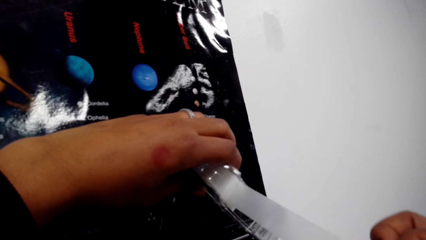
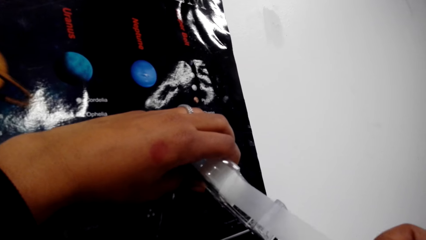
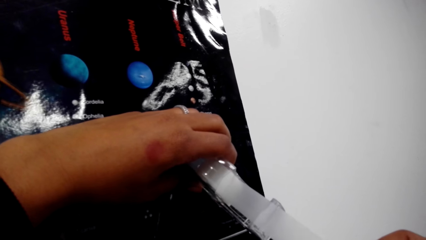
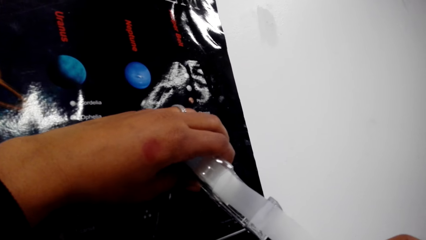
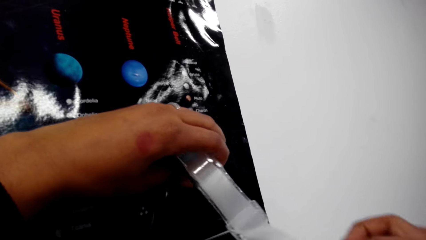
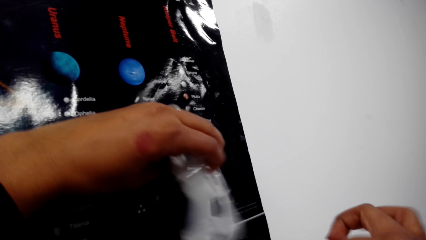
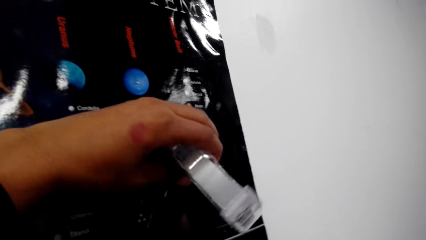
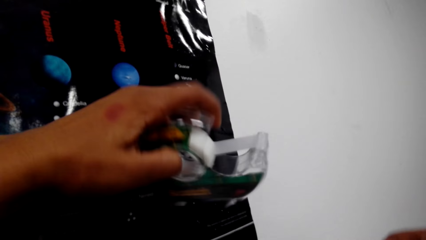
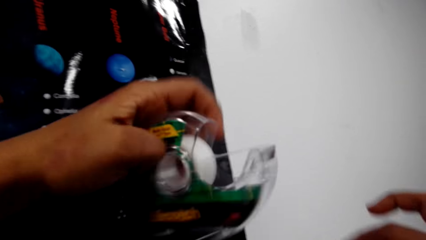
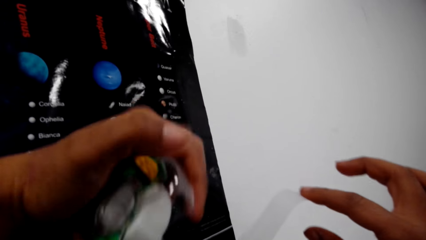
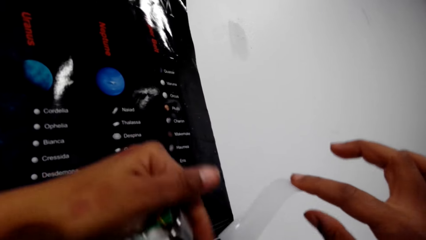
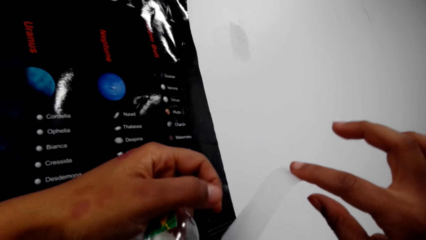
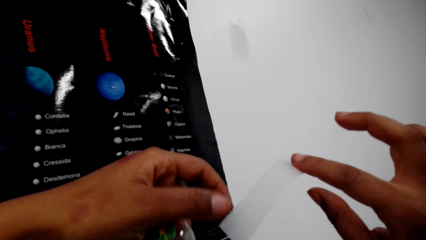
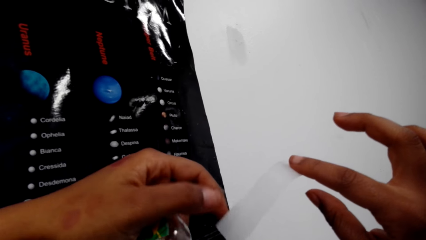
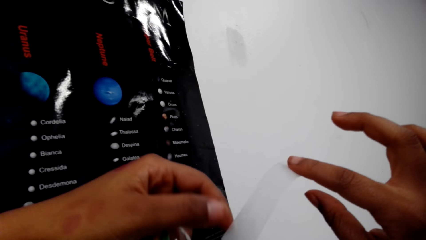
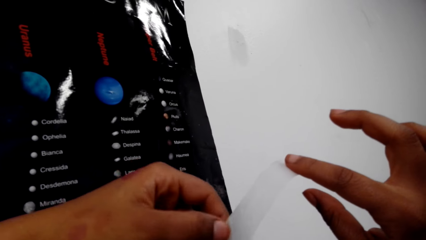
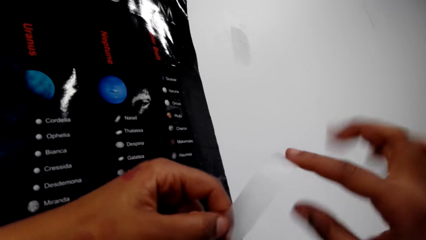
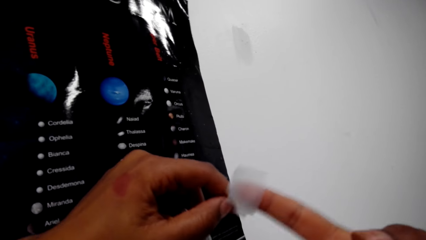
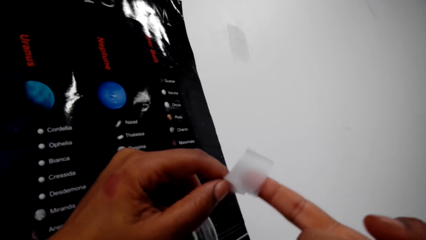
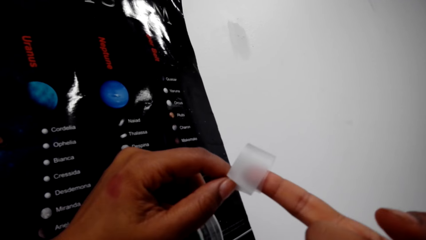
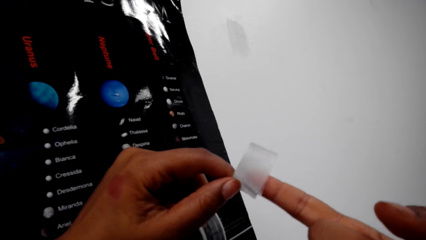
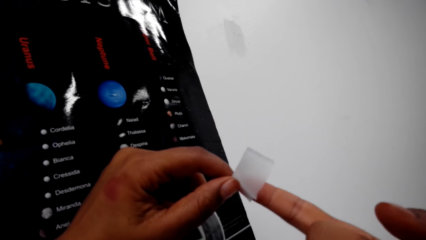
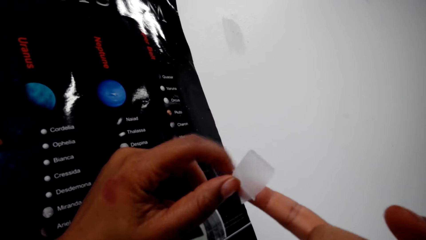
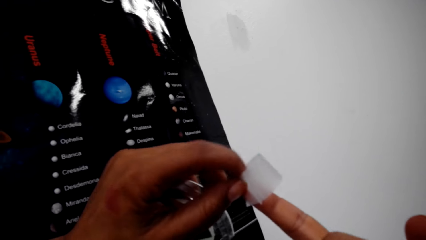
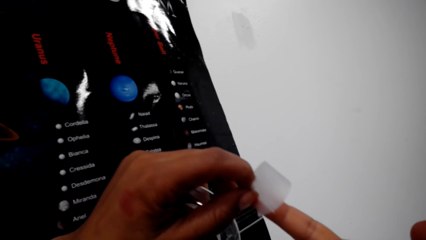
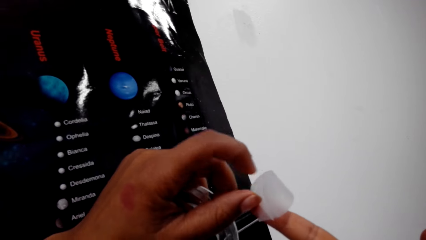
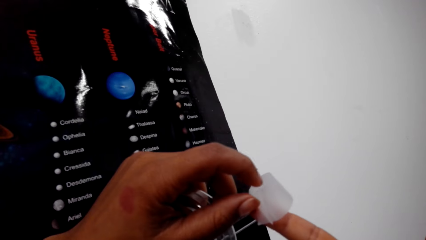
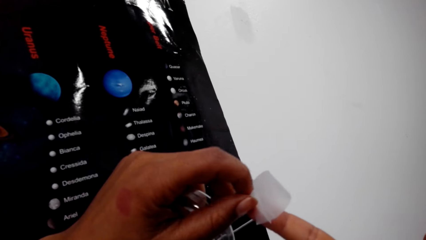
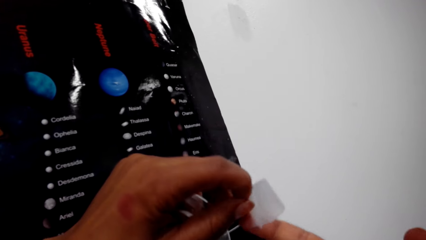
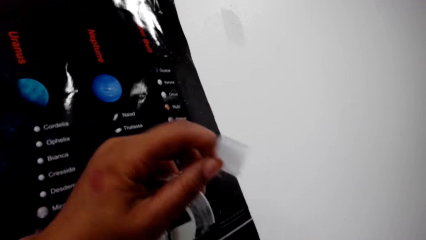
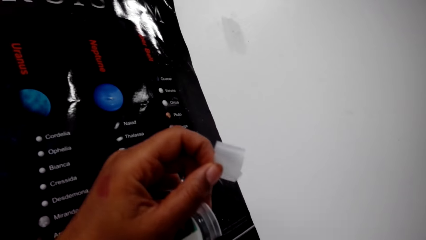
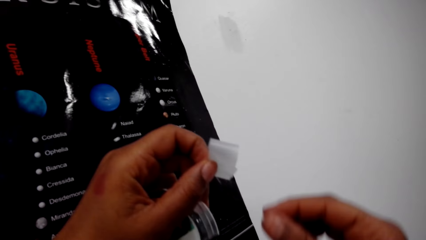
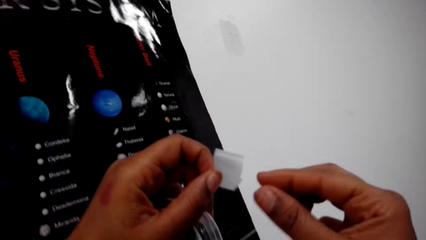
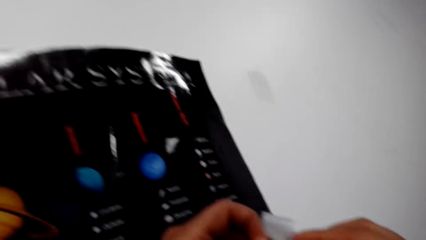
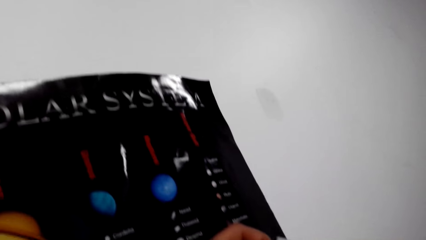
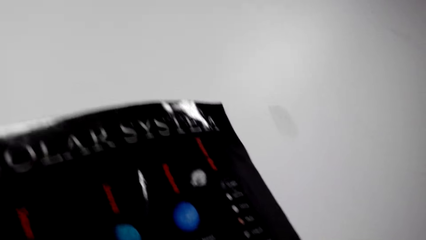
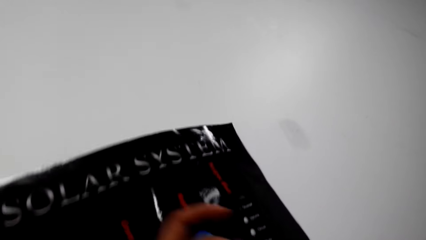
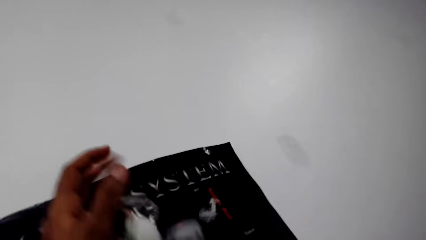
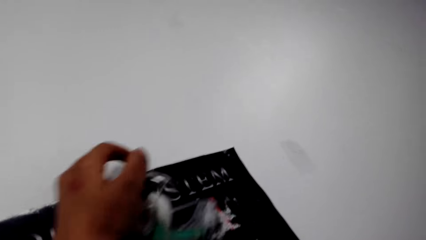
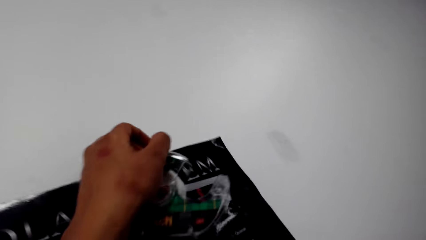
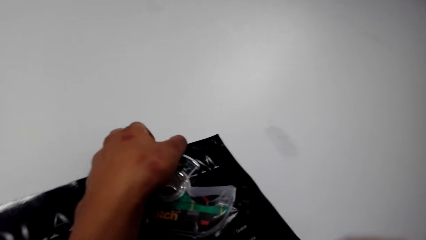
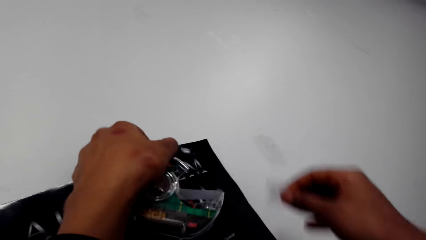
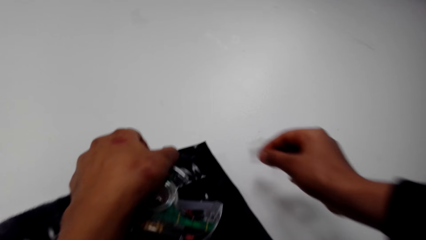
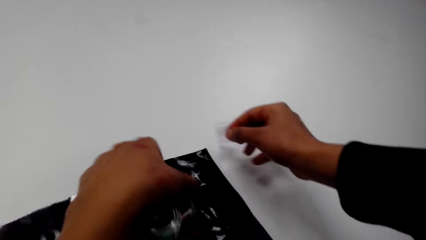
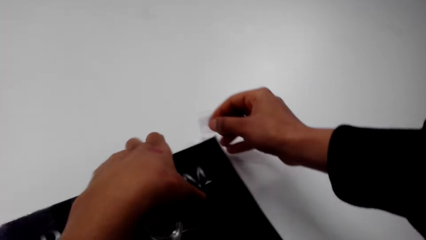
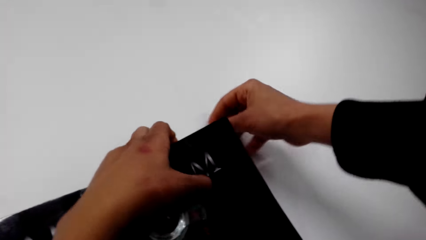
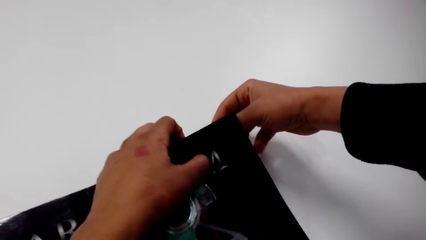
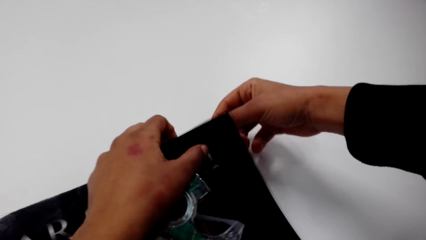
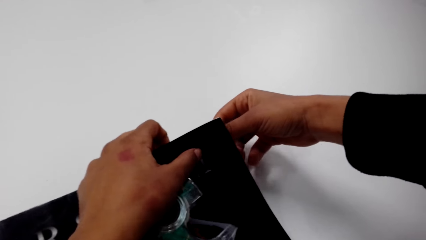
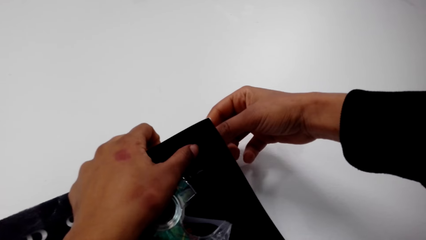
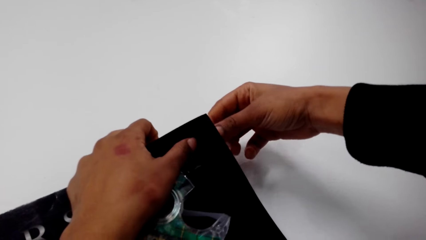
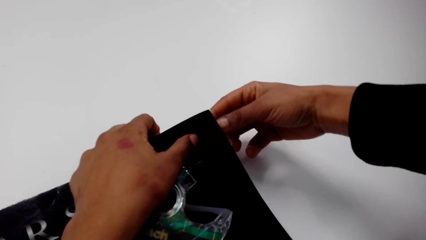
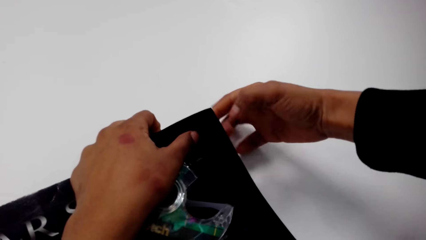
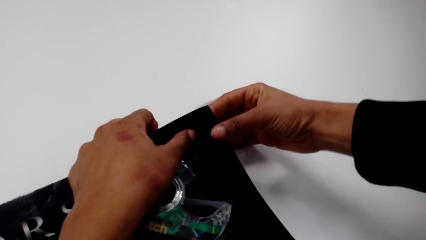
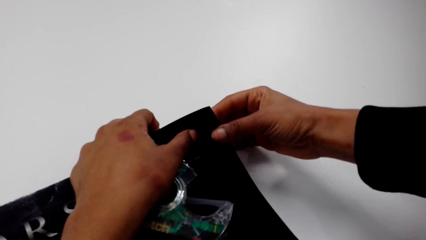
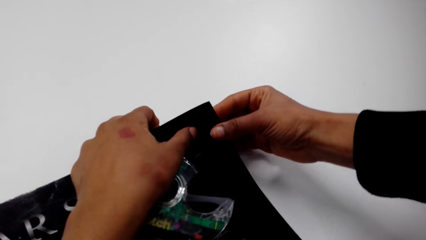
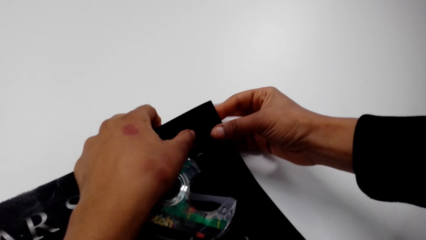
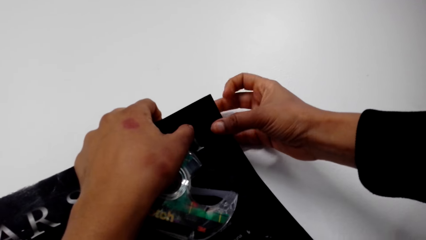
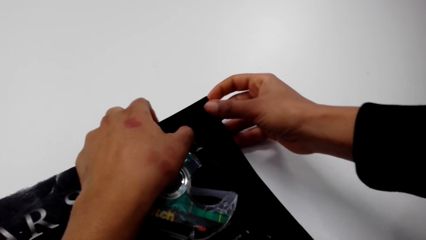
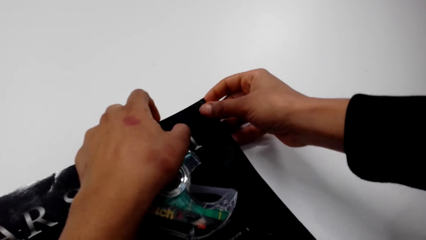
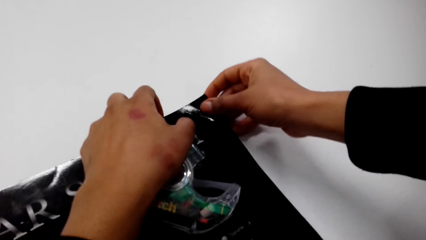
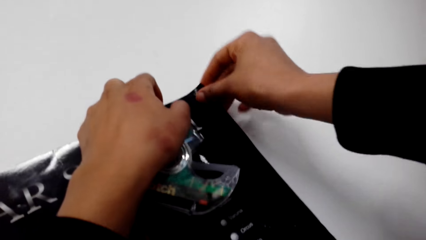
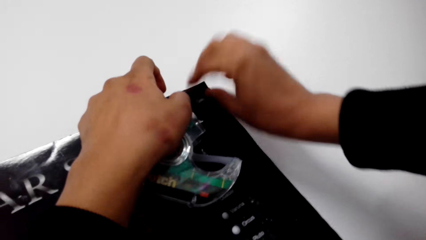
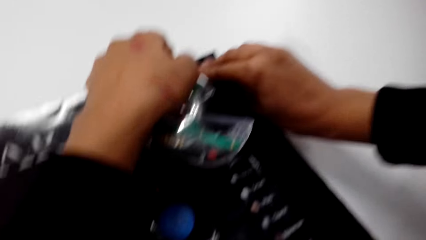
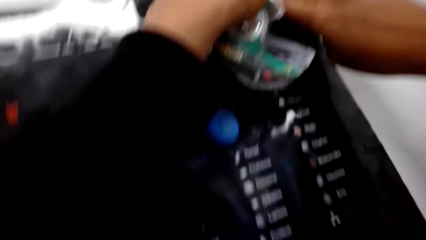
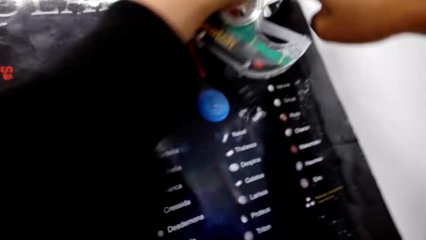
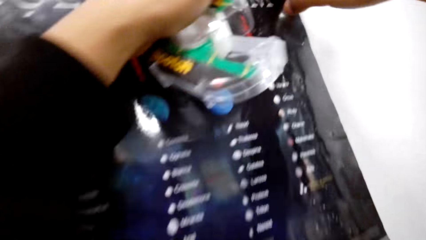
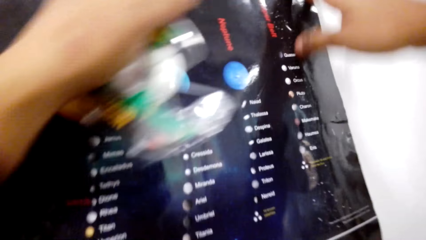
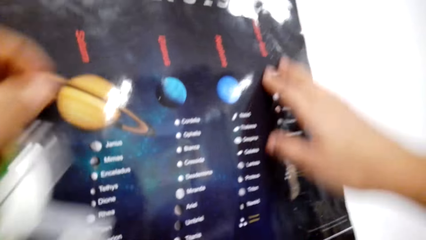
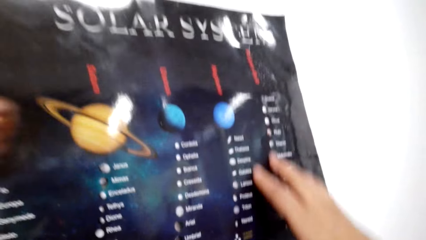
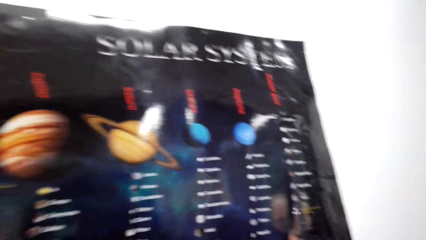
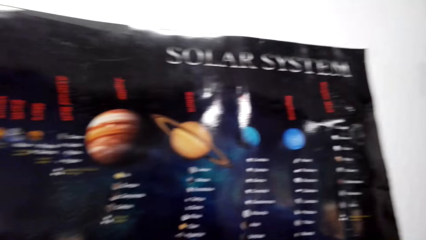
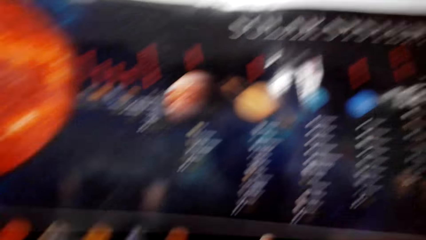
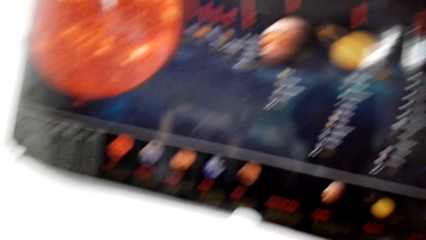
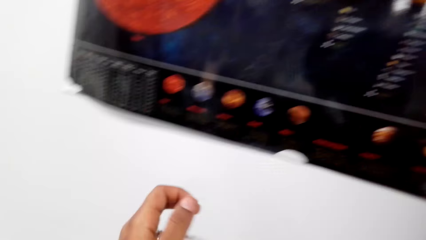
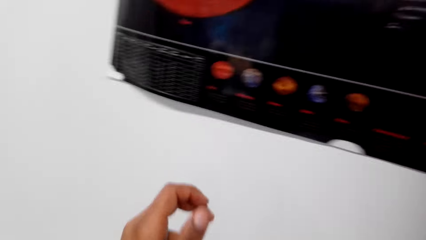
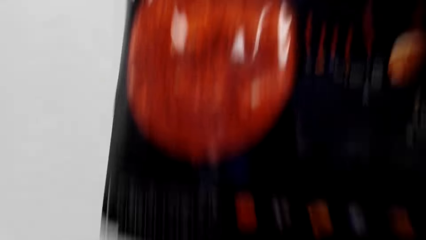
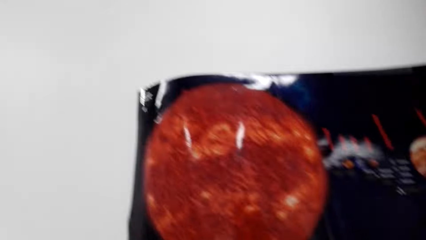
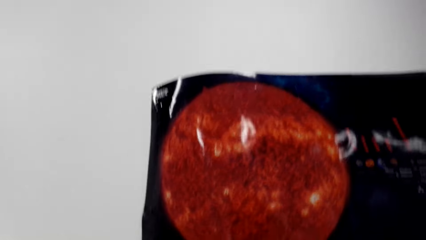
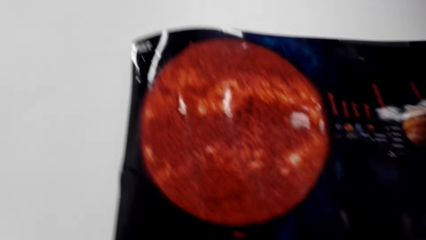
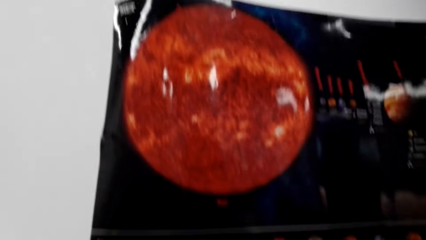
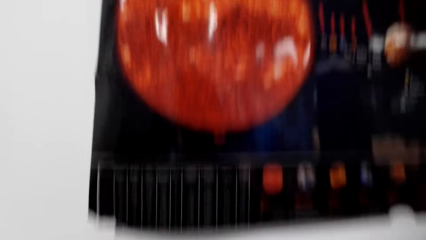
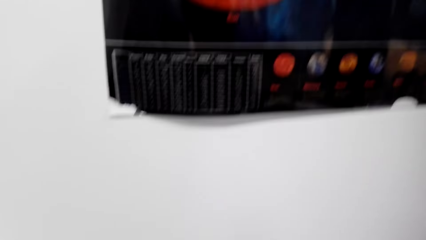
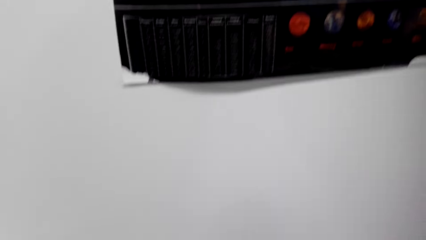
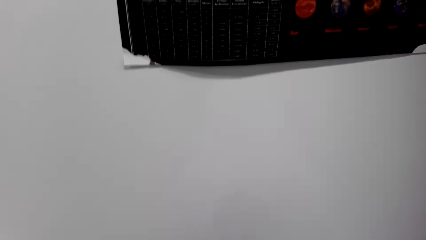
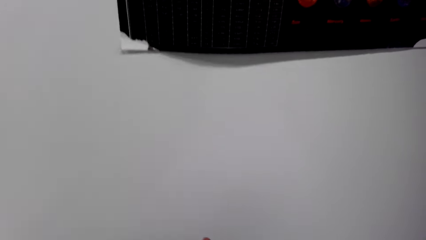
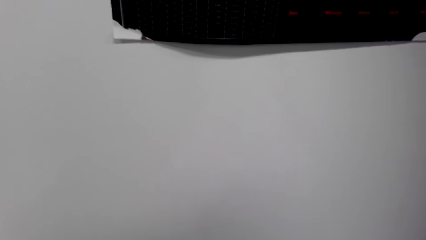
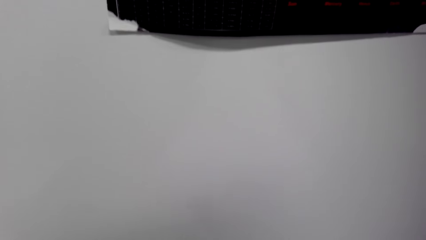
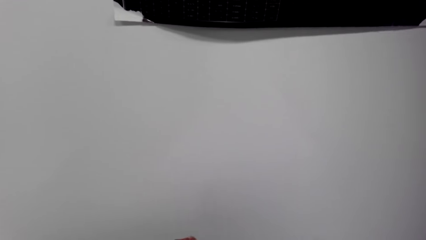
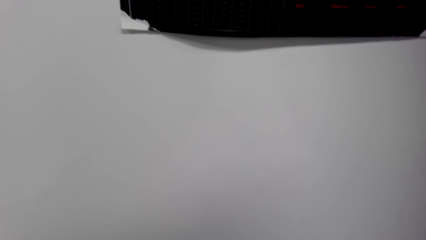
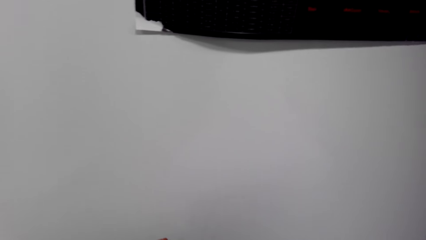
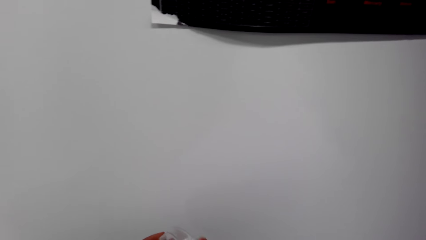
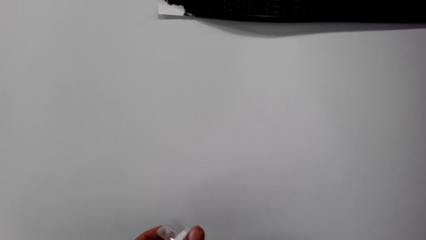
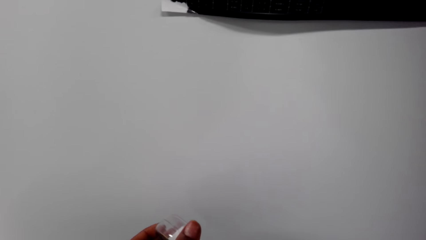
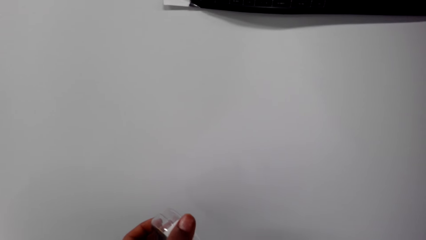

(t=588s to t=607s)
The camera wearer cuts the tape. They fold the tape. They stick the tape to the chart. They stick the chart on the wall. They look at the chart. They look around.
